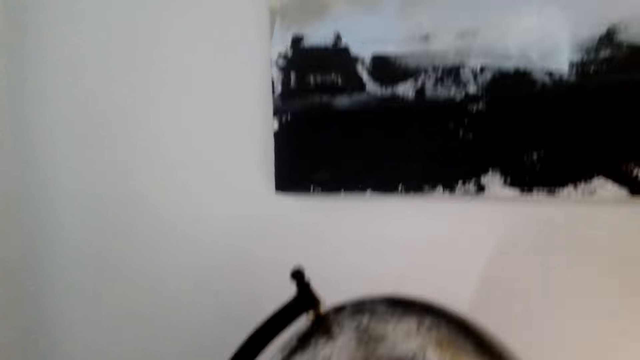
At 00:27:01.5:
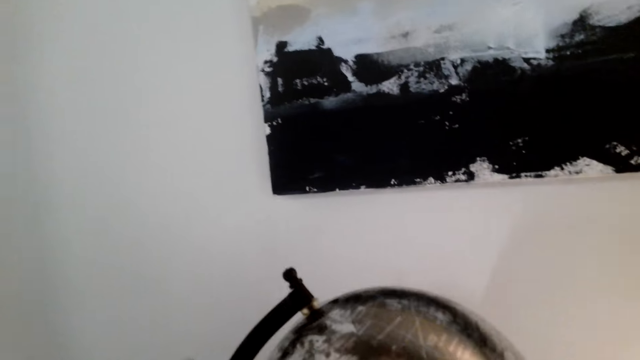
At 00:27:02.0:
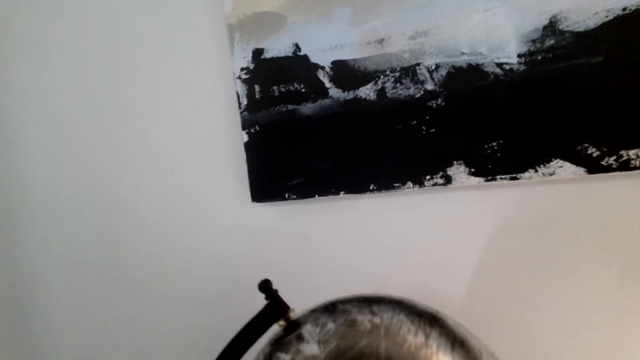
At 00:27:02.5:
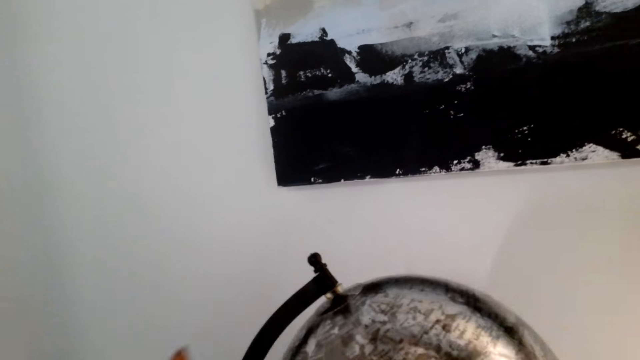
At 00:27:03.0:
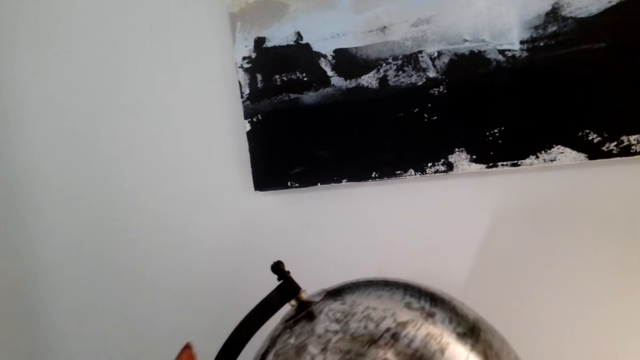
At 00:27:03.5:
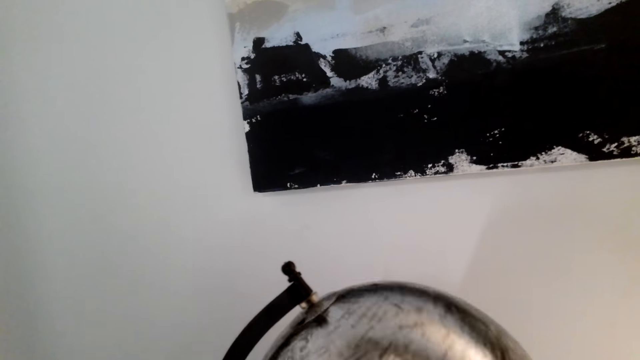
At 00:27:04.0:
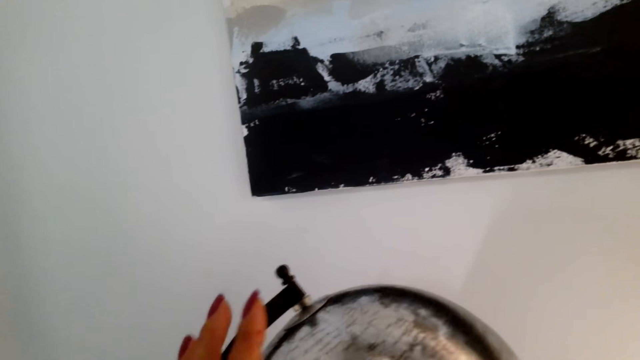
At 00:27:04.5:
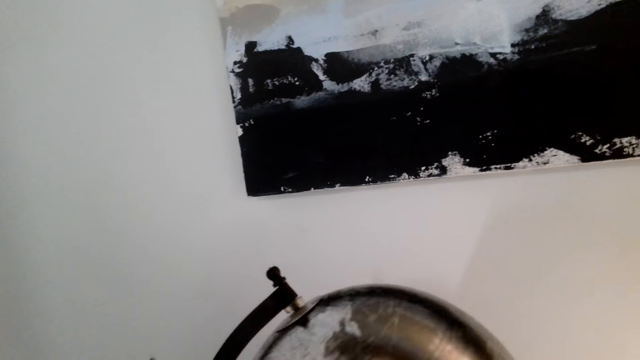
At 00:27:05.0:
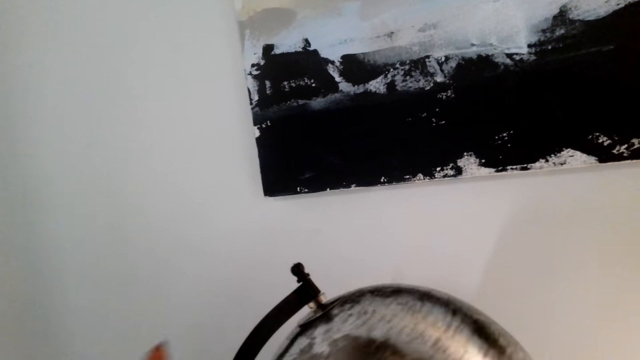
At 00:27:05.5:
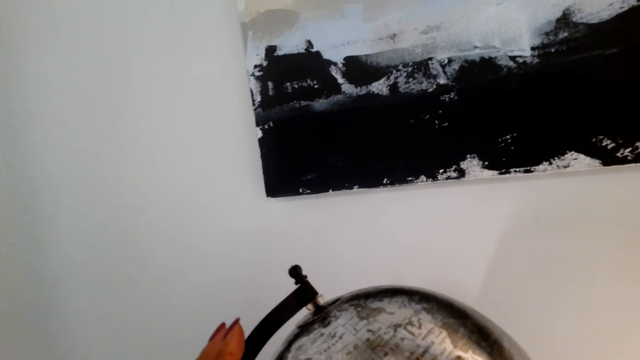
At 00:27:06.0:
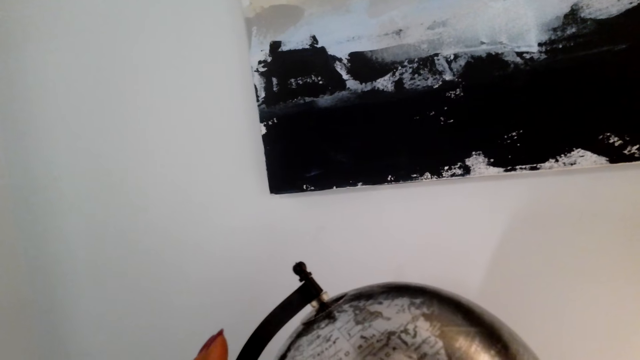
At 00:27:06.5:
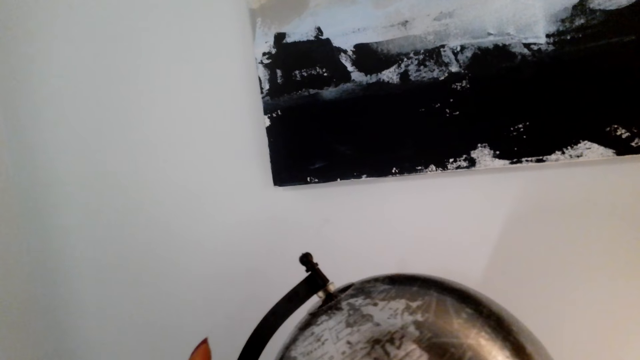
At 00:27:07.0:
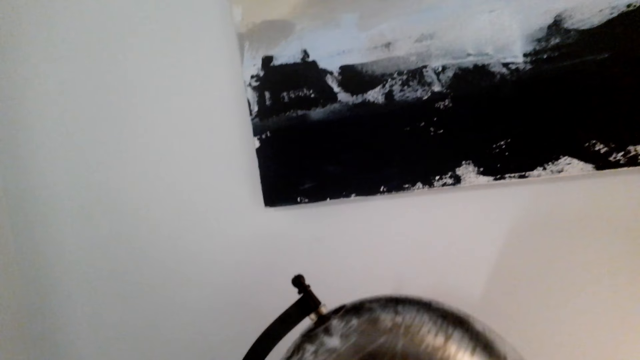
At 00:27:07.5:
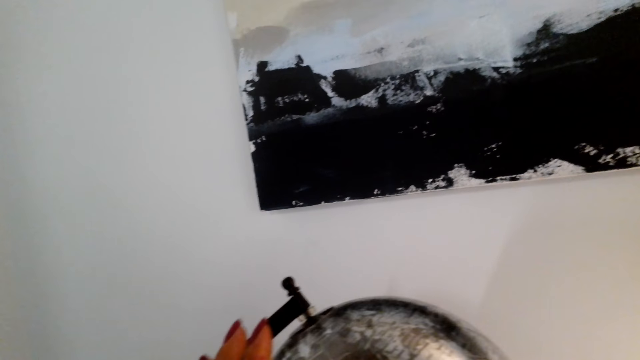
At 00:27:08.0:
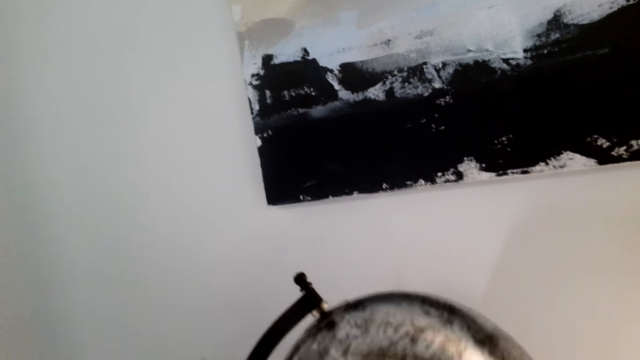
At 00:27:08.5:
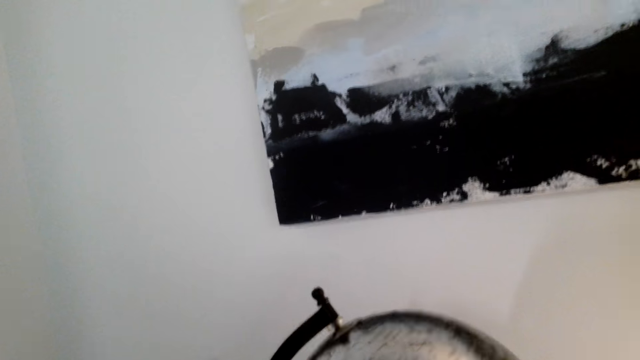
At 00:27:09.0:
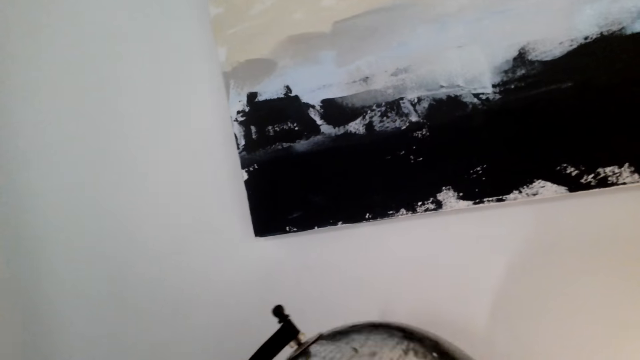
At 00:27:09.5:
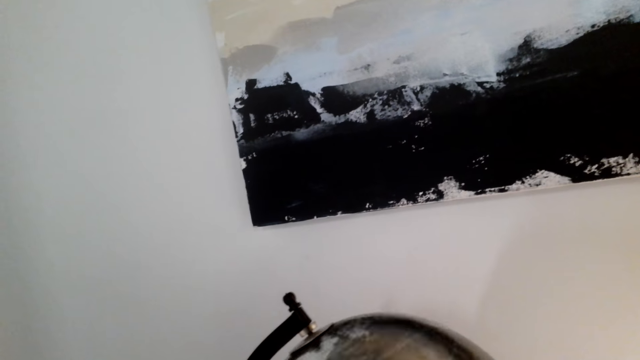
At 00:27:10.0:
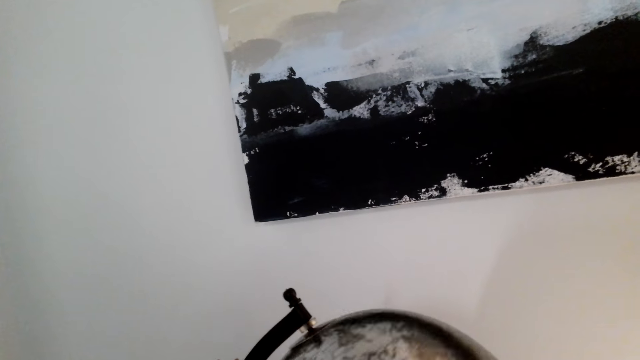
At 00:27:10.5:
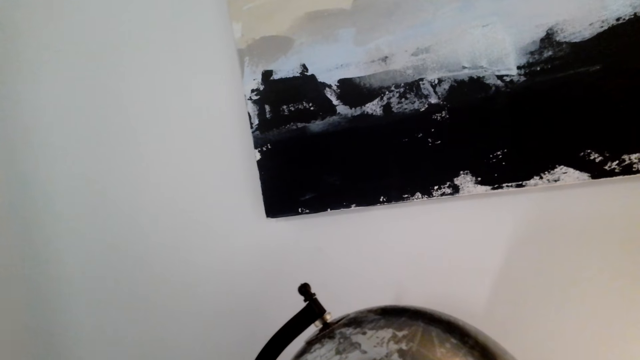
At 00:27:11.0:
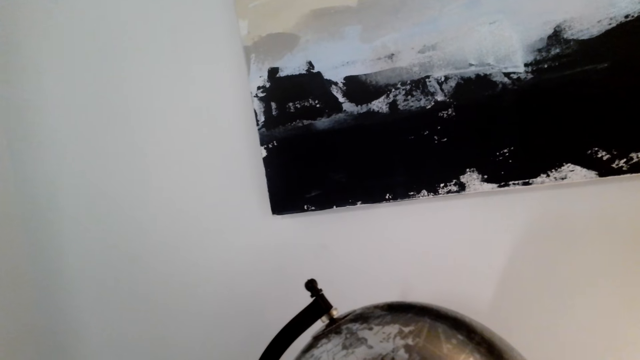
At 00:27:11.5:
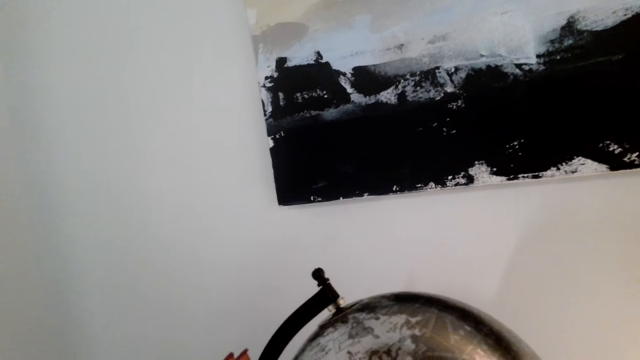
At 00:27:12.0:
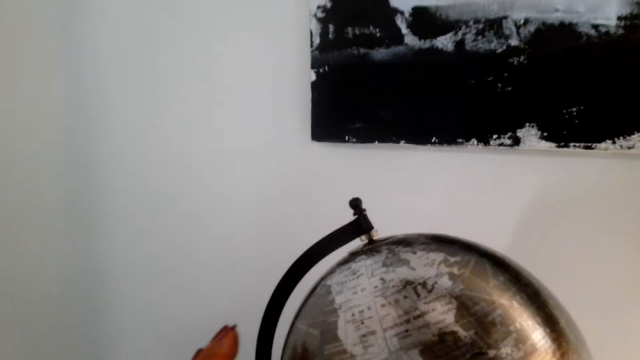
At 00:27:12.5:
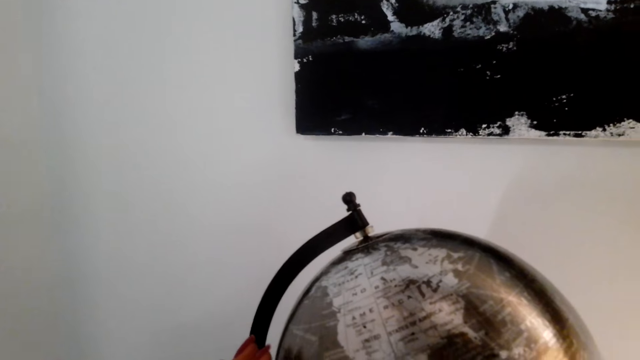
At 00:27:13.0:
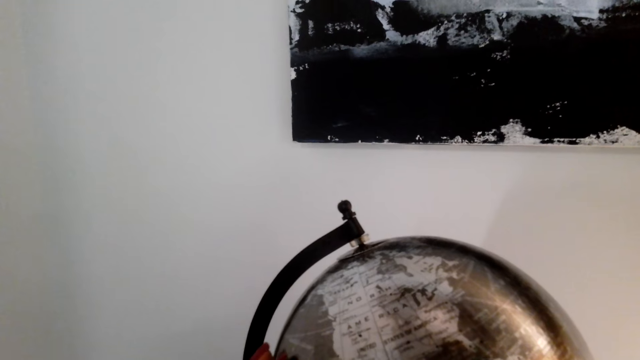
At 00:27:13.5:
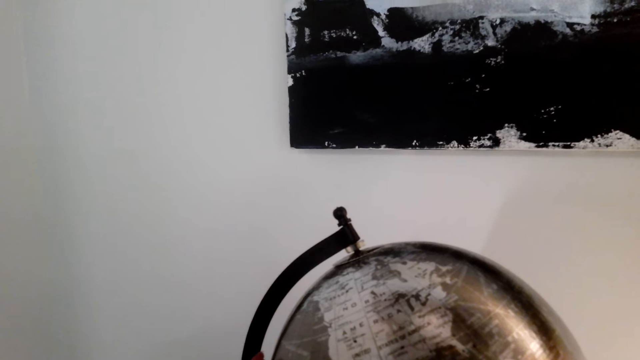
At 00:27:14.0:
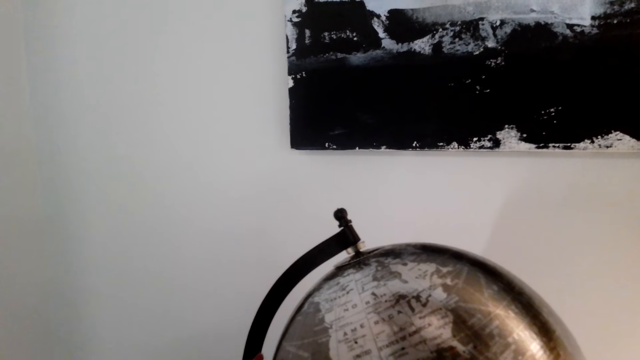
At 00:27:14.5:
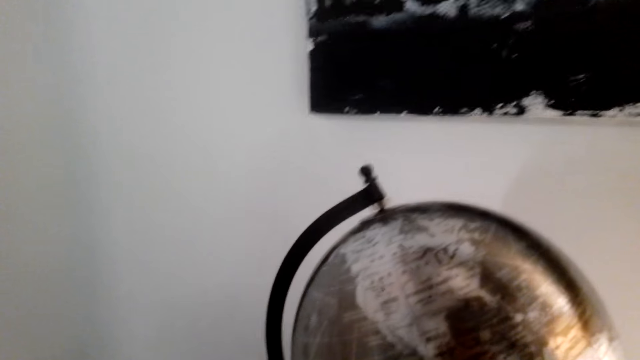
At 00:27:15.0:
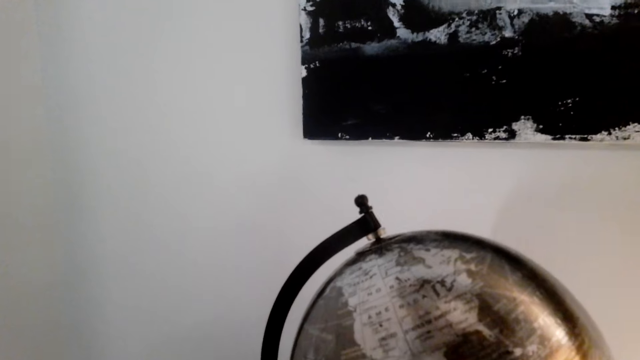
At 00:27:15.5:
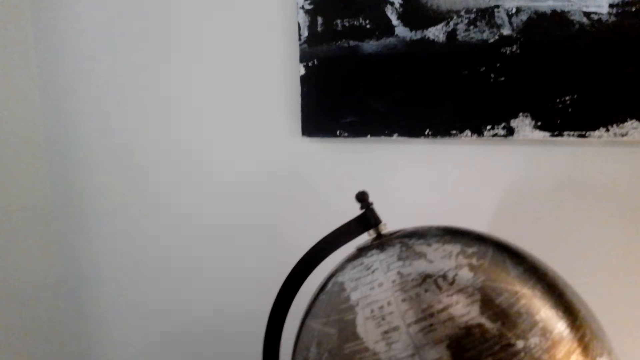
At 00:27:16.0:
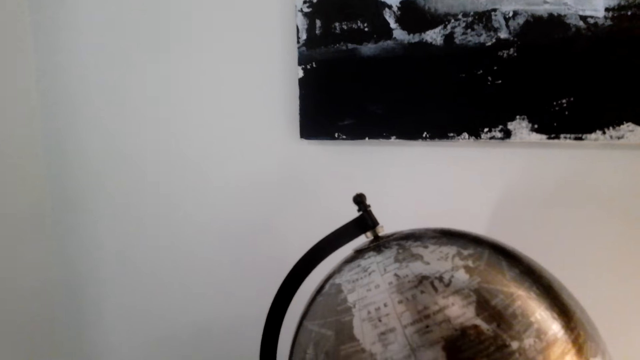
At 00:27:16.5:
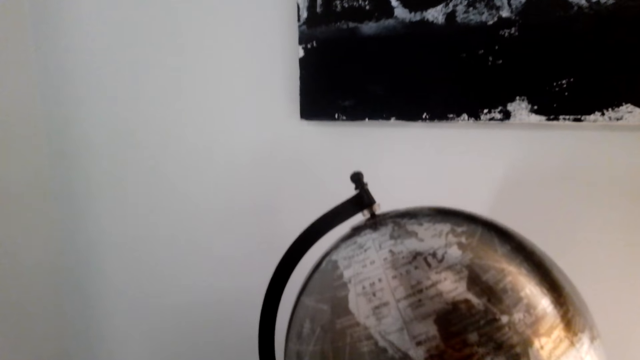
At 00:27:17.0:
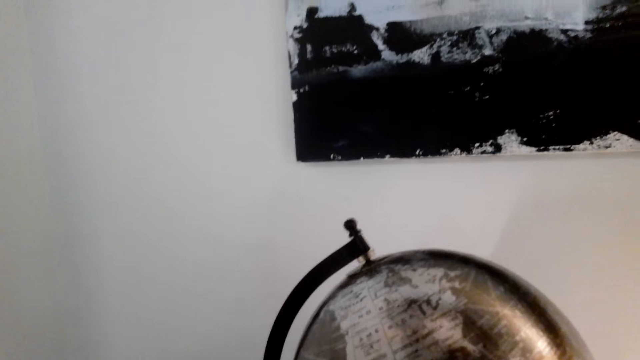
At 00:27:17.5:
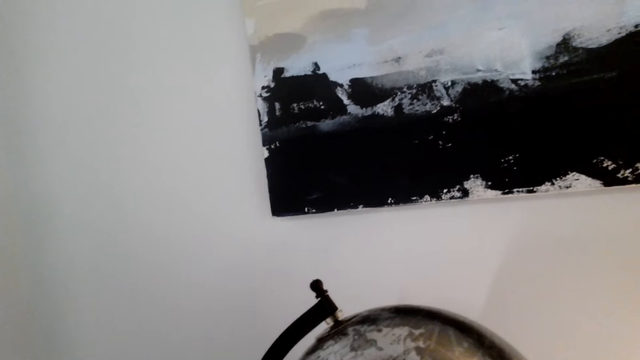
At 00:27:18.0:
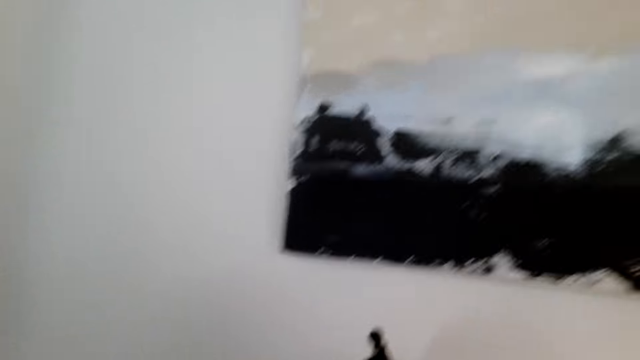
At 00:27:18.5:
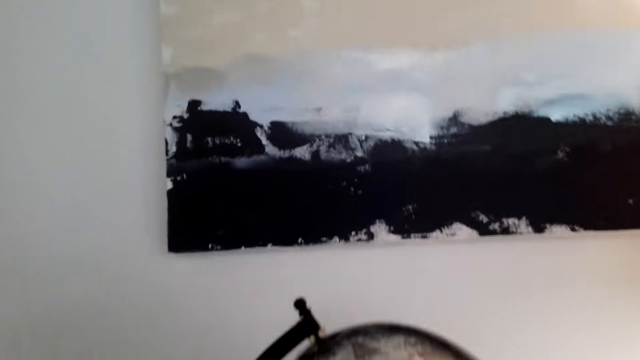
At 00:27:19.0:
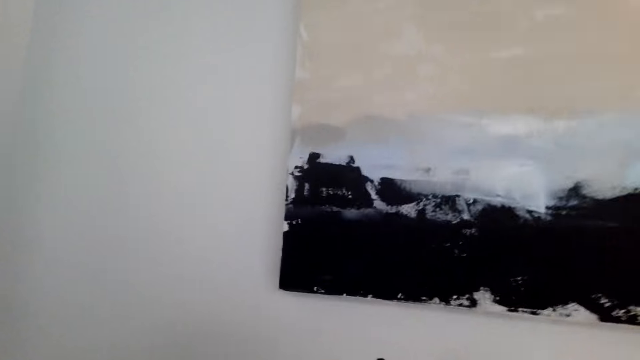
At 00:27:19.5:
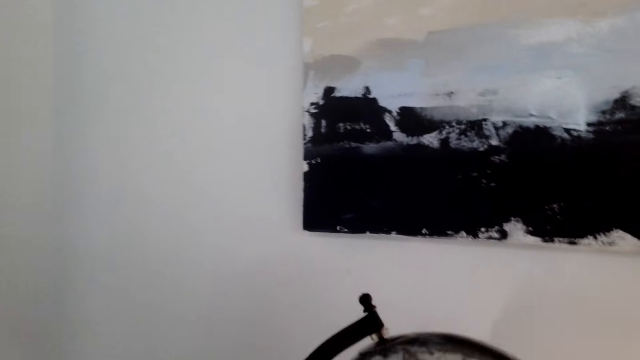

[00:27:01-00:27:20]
The camera wearer drops the left hand. They look at the globe.

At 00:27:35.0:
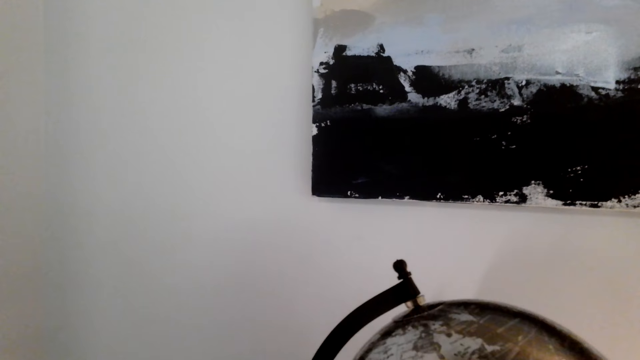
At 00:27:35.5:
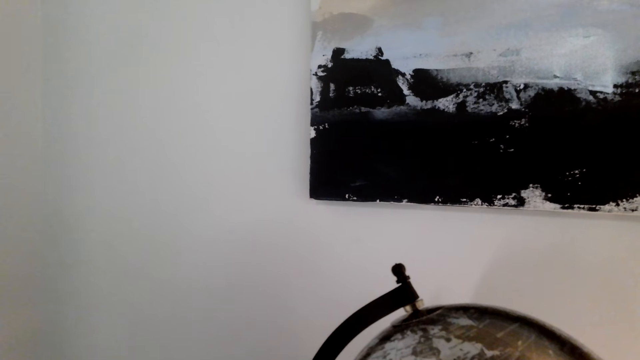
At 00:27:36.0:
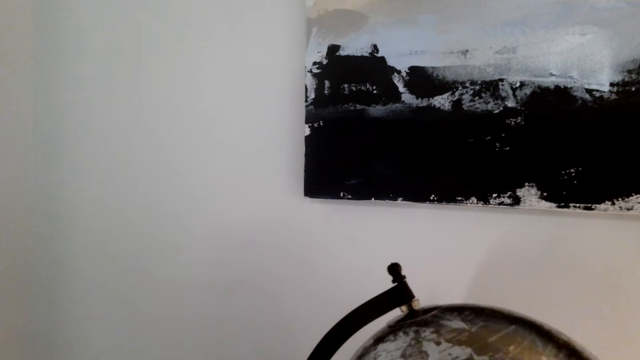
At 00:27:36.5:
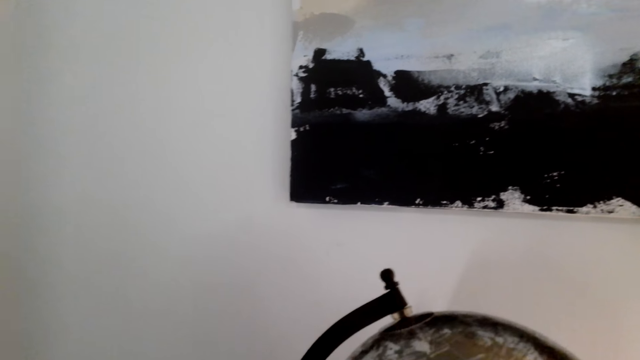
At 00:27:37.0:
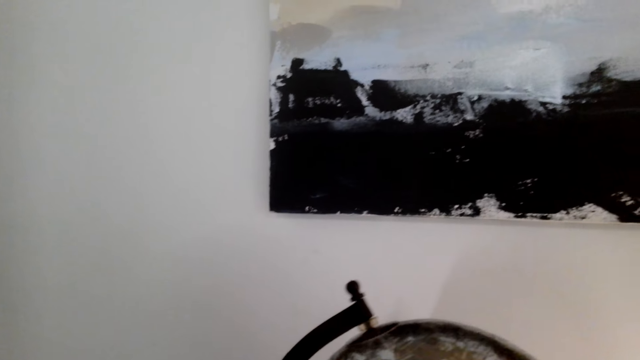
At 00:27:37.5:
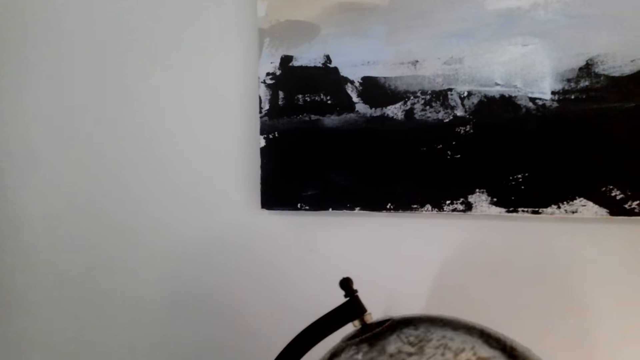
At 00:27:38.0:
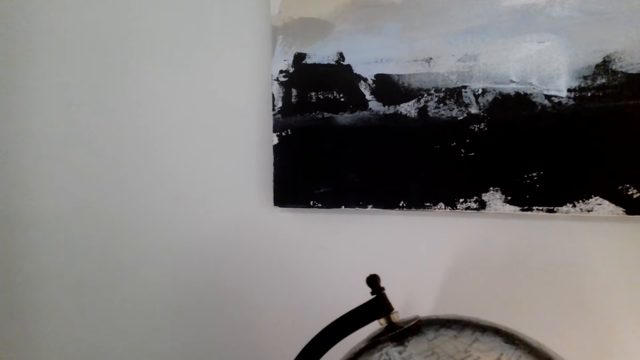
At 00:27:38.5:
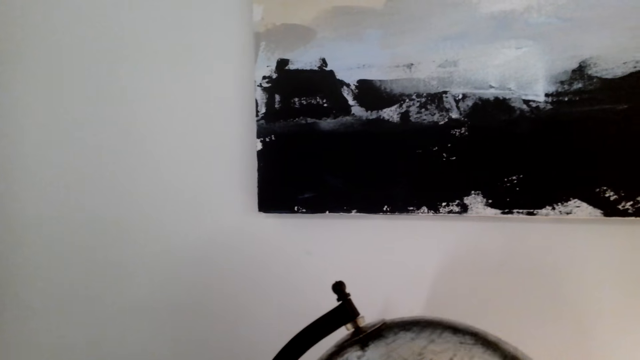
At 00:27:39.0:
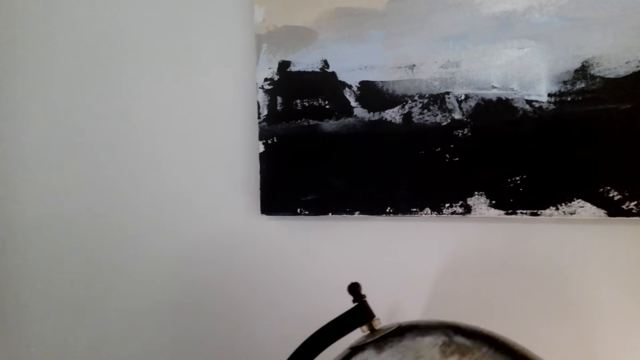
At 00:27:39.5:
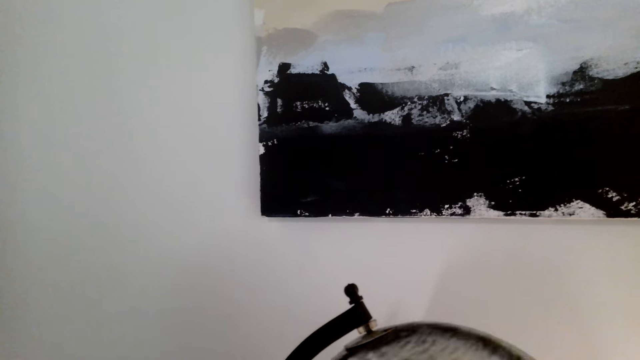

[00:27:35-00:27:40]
The camera wearer rotates the globe.
